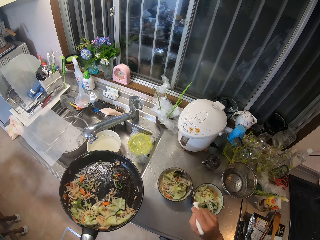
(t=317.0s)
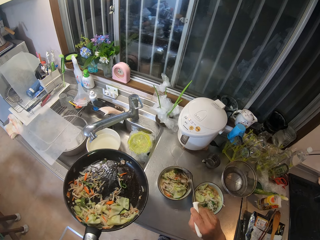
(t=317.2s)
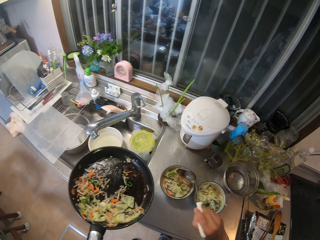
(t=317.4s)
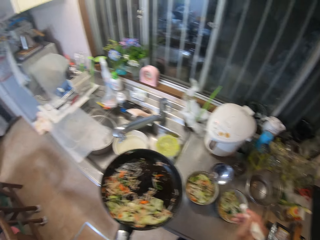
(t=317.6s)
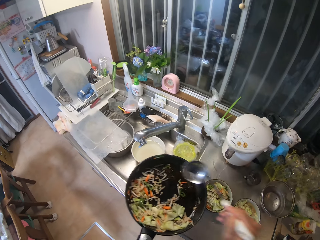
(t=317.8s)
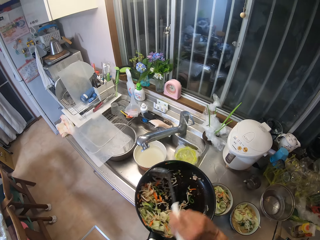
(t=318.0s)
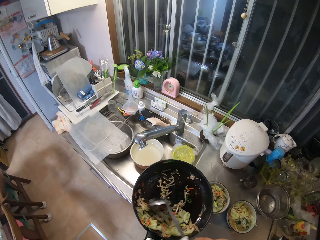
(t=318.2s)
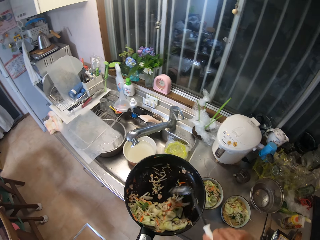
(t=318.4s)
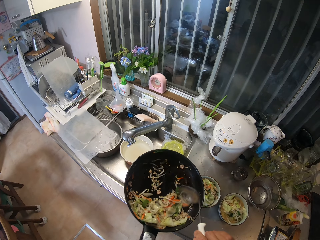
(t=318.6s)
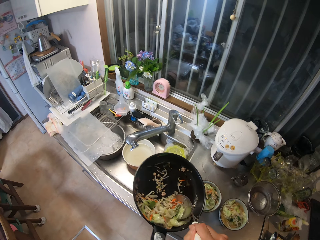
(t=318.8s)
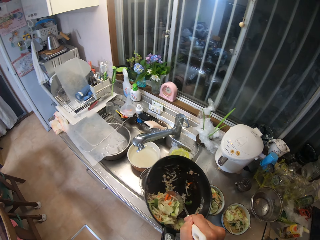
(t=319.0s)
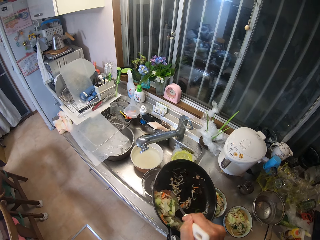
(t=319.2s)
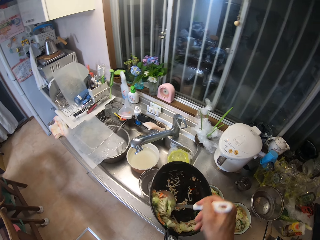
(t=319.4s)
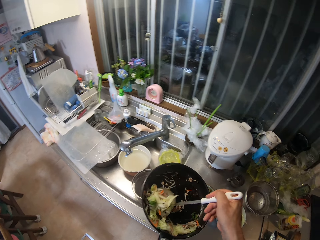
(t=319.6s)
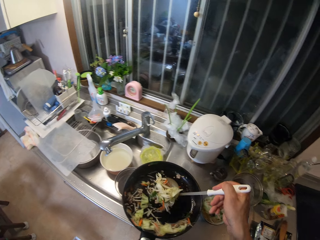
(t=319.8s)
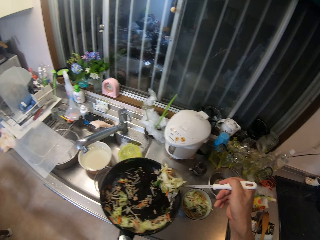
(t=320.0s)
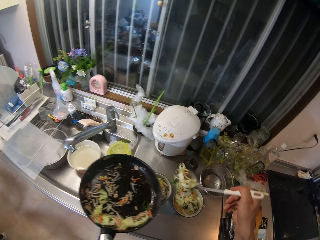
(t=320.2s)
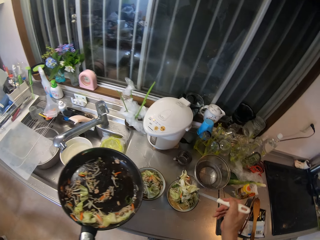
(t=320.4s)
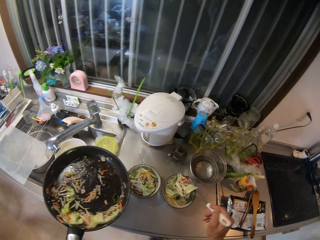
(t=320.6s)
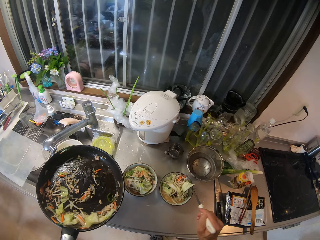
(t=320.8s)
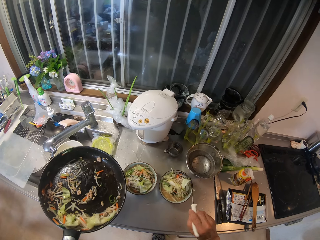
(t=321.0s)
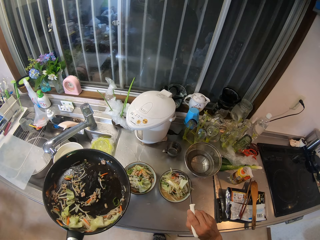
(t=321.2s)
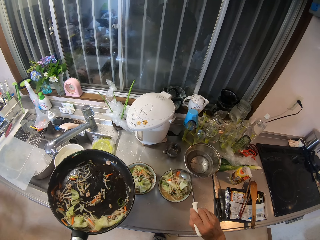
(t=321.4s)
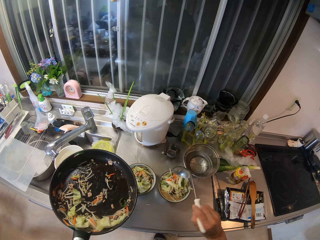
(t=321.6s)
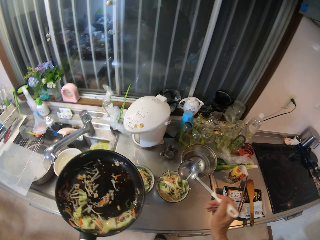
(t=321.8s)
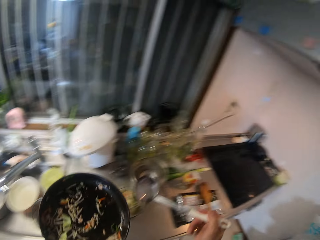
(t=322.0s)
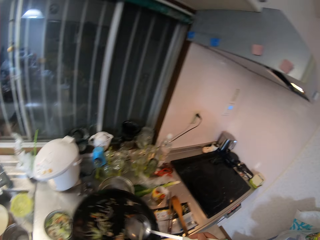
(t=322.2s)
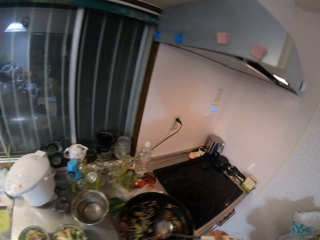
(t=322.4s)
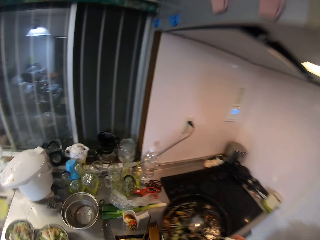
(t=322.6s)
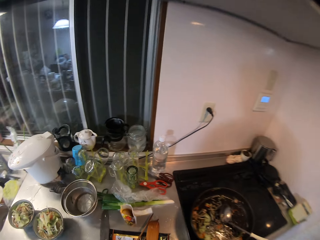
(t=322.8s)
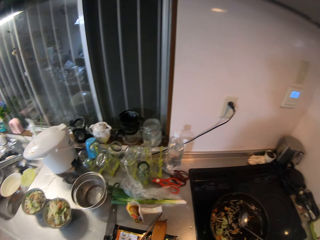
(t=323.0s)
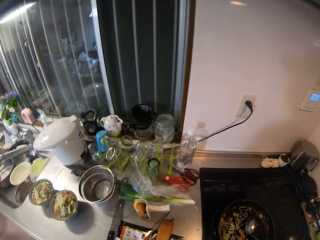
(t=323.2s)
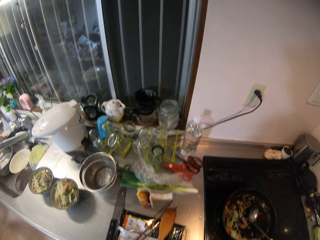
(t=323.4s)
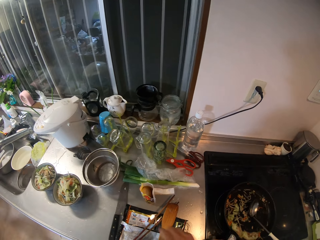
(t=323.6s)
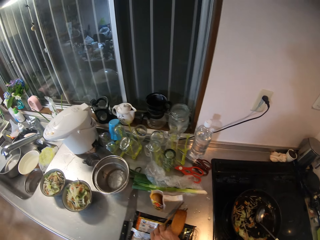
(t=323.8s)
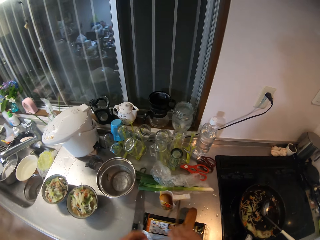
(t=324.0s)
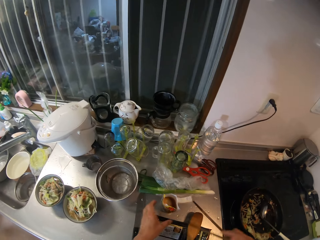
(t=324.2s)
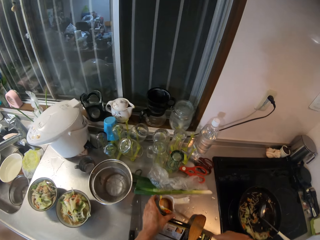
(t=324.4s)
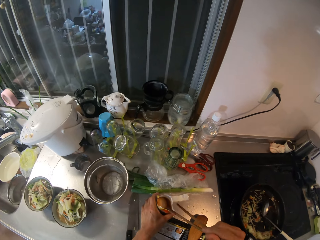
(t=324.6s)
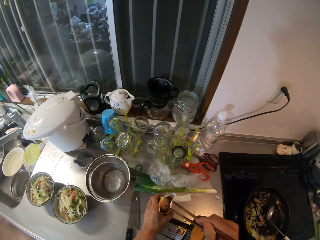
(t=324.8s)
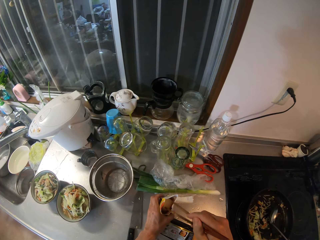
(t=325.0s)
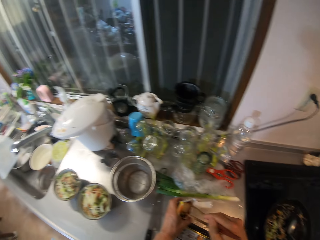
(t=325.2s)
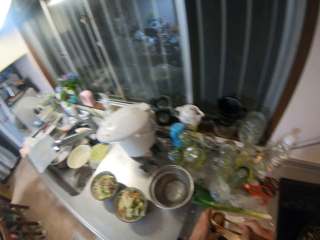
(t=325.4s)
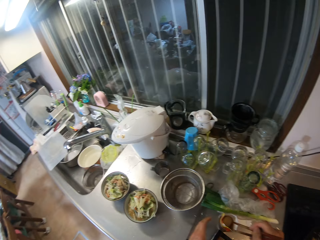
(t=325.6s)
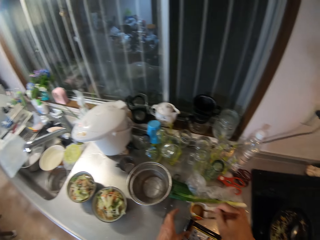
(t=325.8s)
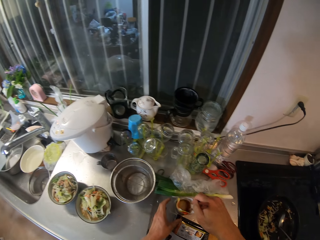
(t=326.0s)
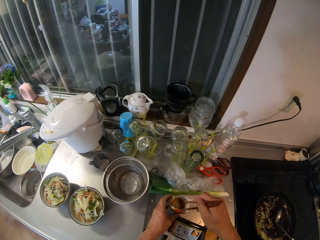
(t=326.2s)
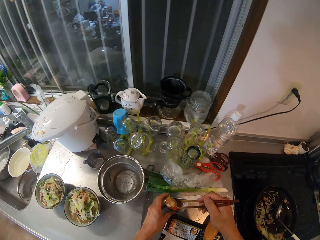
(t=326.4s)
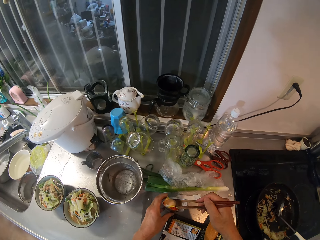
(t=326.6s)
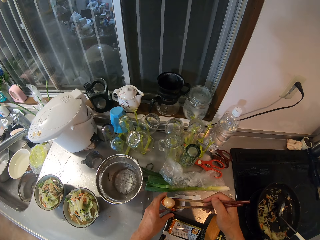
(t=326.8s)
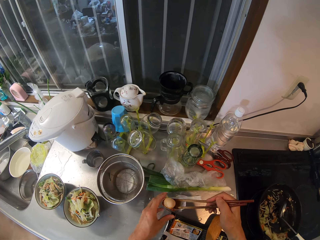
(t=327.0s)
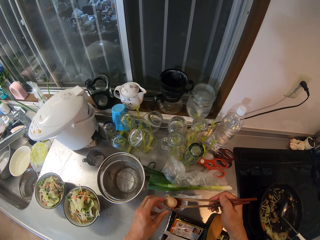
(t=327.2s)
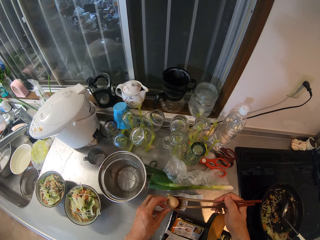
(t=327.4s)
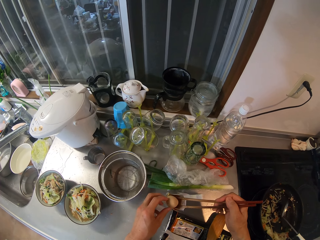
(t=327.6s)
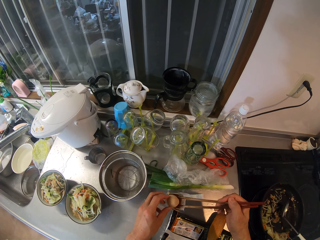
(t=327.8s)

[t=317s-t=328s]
The camera wearer places the food in the bowl. They pick the food with the serving spoon. They place the food in the bowl. They place the serving spoon on the frying pan and place the frying pan on the cooking gas. They pick the chopsticks on the table. They hold something. They bring out an egg from a small plastic container with the chopping stick.

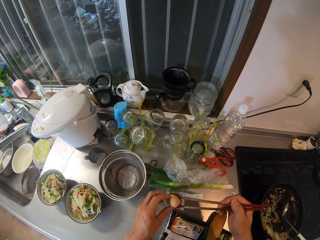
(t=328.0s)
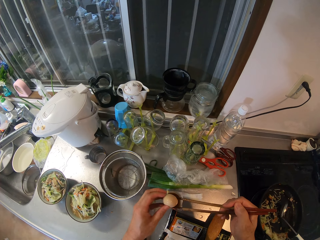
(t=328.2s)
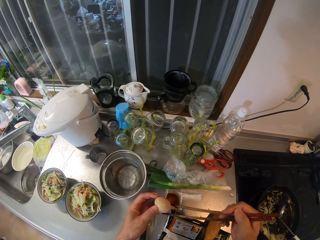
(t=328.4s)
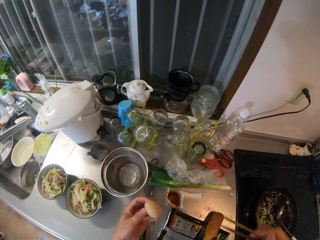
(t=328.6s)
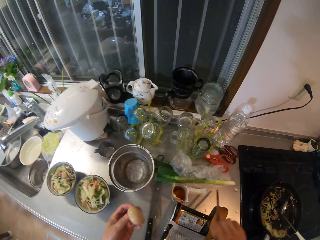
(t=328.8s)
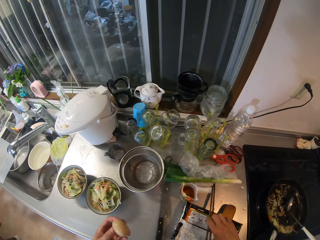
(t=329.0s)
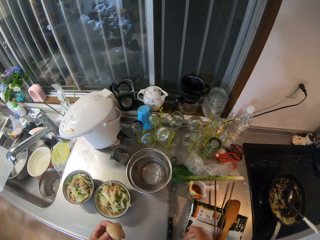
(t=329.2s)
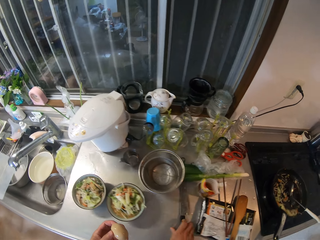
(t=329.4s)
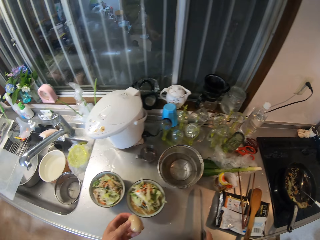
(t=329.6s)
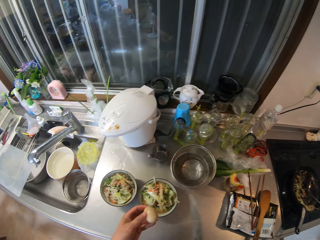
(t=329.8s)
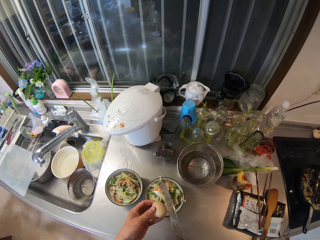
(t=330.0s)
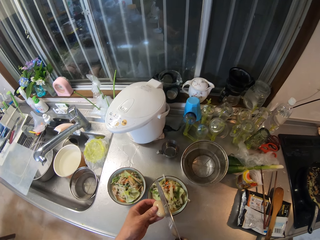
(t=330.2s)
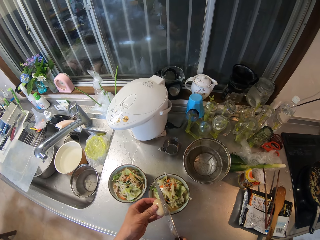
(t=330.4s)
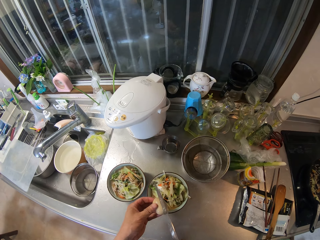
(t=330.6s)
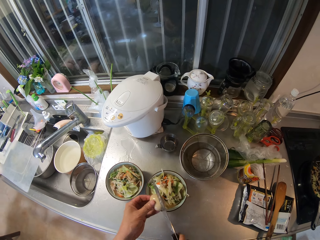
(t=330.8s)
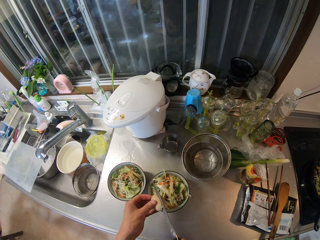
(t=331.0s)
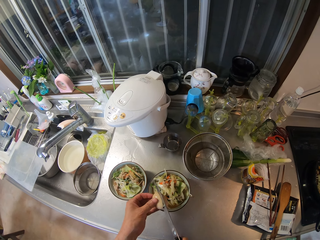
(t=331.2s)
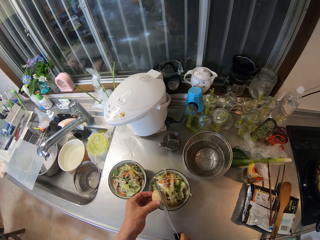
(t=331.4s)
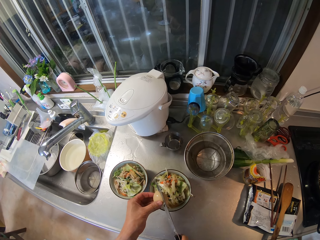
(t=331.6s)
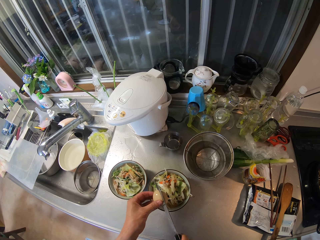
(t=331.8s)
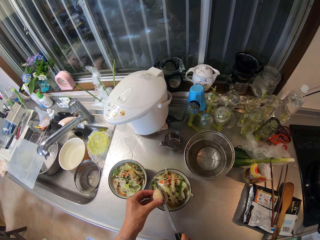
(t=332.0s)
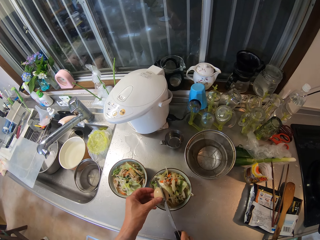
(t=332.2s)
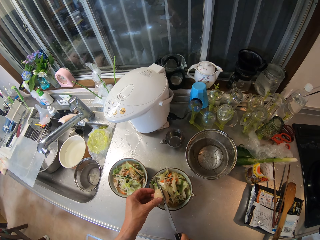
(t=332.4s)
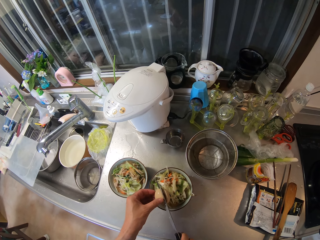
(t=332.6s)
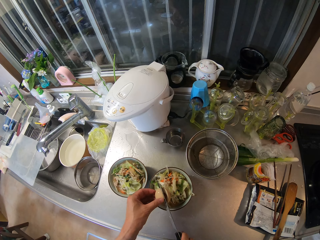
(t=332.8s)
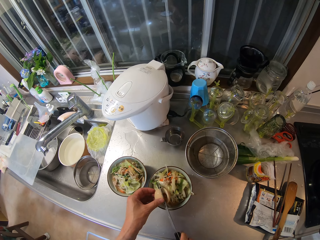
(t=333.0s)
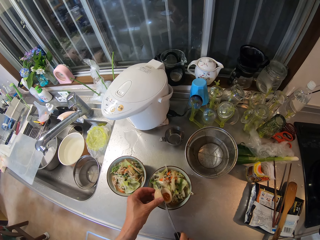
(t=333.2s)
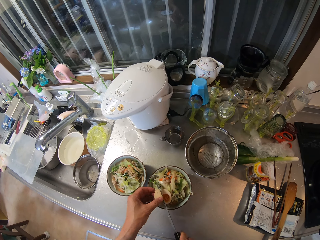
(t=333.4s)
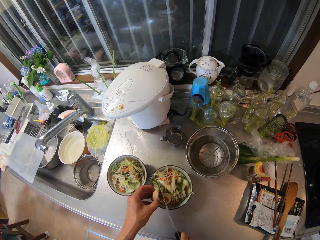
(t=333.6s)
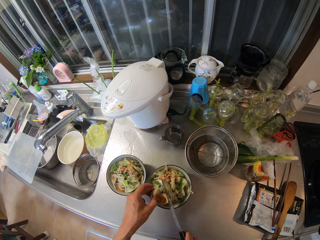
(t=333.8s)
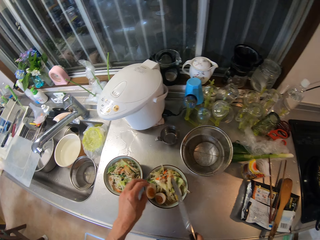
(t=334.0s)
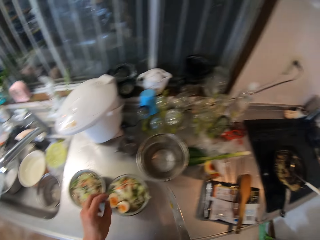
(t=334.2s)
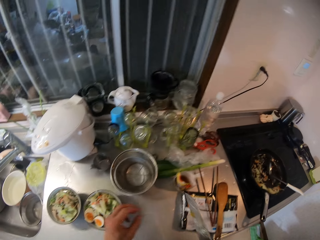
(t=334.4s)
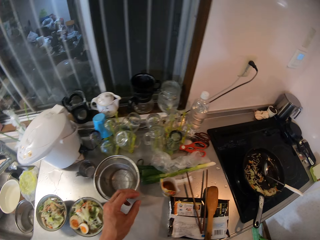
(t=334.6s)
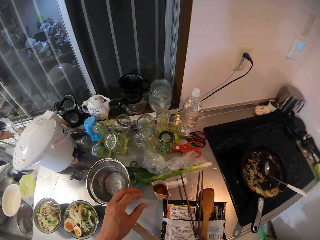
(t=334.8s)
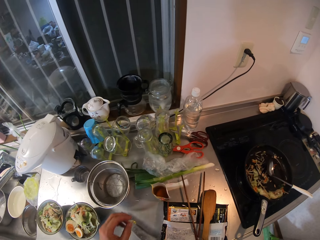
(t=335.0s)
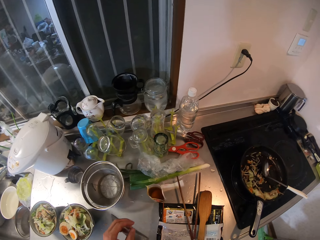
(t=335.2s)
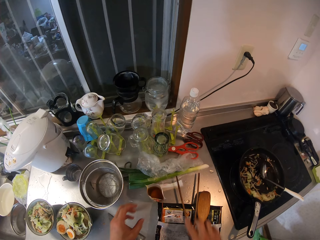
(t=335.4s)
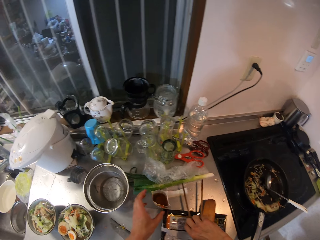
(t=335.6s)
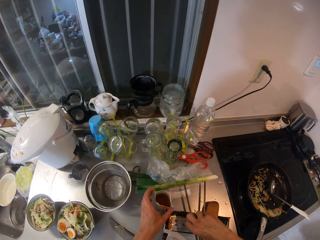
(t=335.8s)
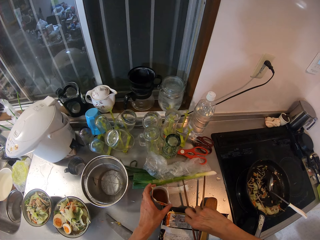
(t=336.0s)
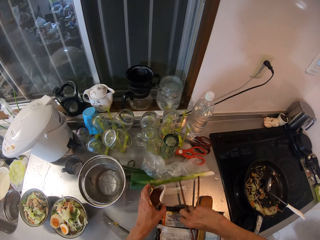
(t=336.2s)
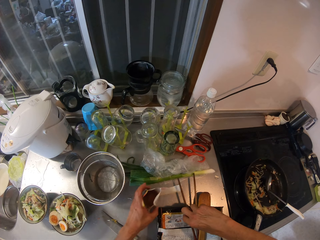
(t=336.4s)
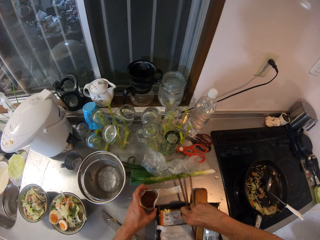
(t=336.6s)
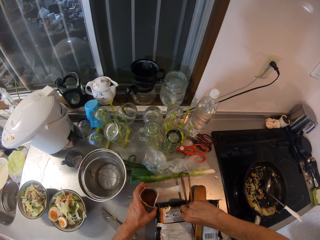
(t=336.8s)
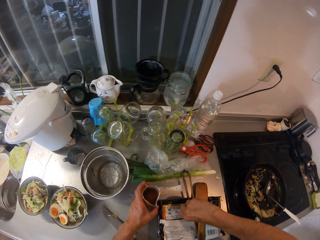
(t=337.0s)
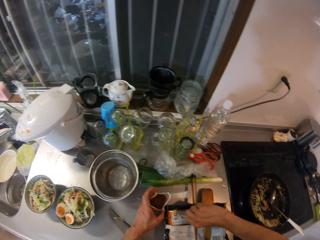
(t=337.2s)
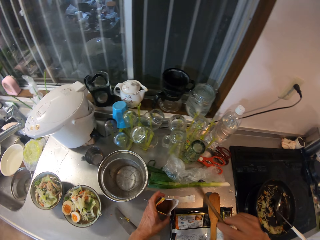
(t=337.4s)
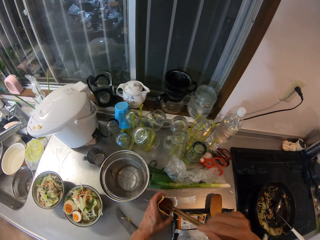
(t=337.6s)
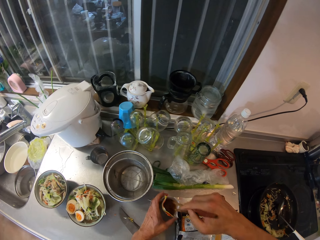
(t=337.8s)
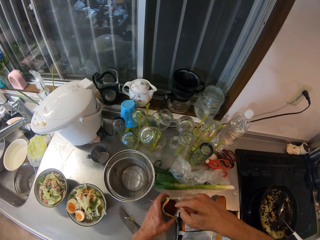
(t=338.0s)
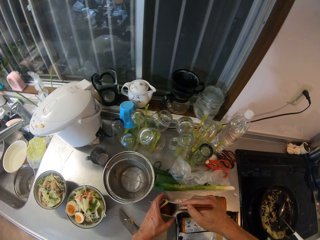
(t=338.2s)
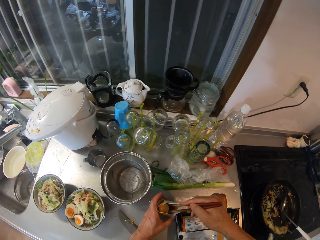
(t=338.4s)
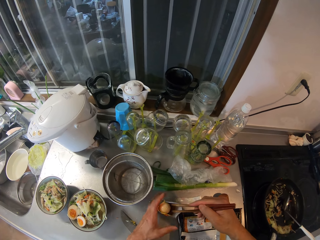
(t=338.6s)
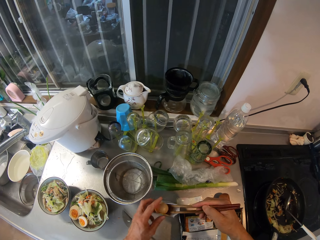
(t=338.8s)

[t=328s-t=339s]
The camera wearer holds the egg with her right hand. She drops the chopping sticks on the slab. She picks up a knife from the slab. She cuts the egg into two with the knife. She places the cut egg in the first bowl of noodles. She looks around the table. She places the knife on the table. She holds the small plastic container with her left hand. She picks up the chopping sticks from the slab. She brings out another egg from the small plastic container.
